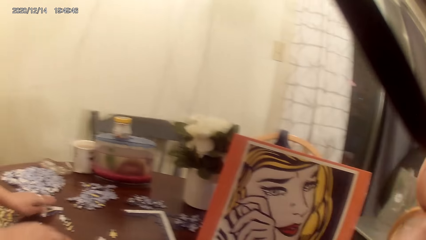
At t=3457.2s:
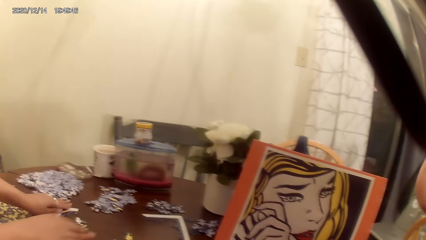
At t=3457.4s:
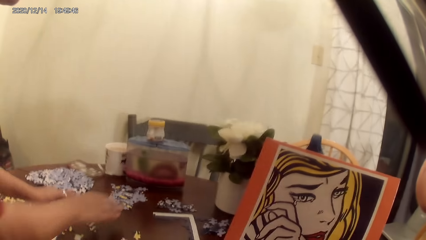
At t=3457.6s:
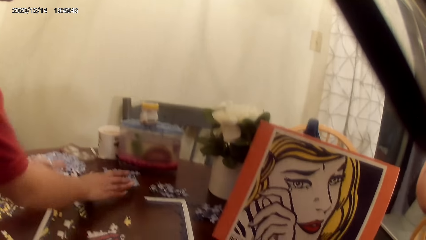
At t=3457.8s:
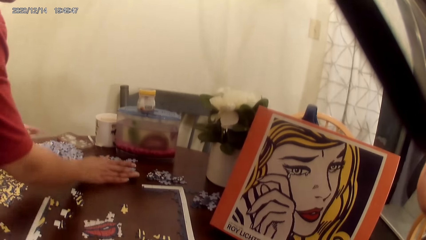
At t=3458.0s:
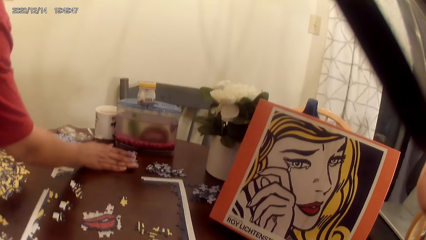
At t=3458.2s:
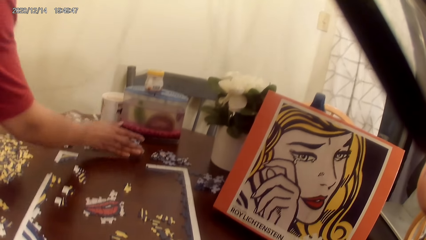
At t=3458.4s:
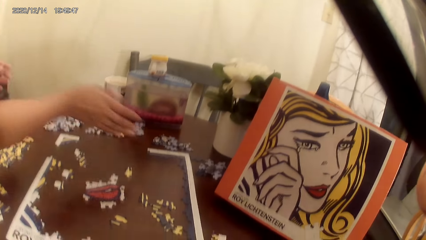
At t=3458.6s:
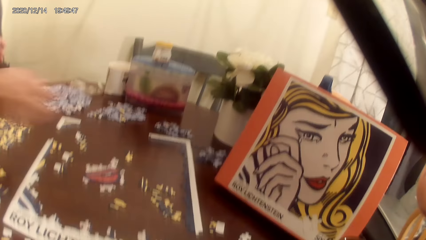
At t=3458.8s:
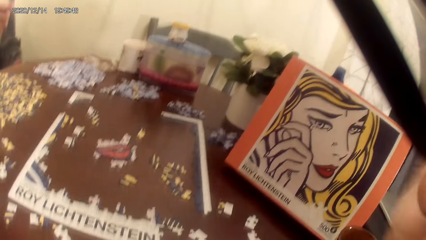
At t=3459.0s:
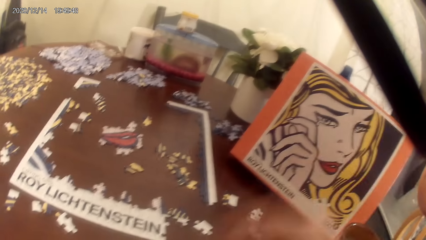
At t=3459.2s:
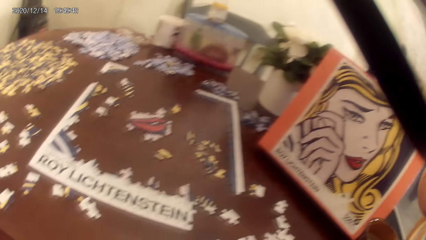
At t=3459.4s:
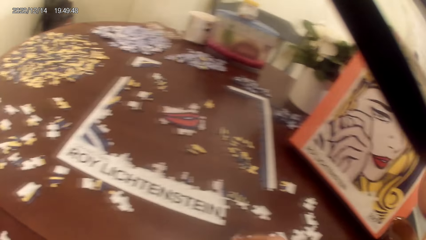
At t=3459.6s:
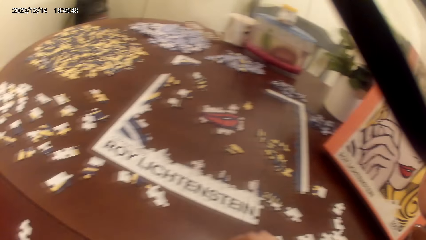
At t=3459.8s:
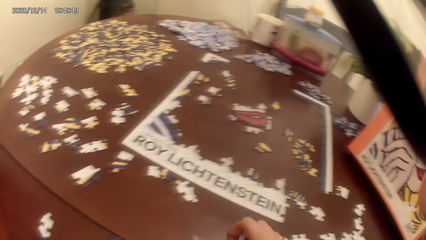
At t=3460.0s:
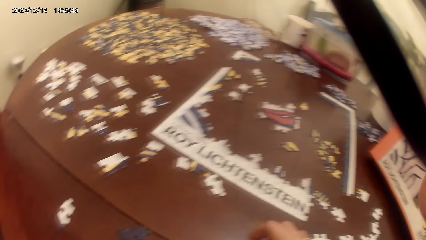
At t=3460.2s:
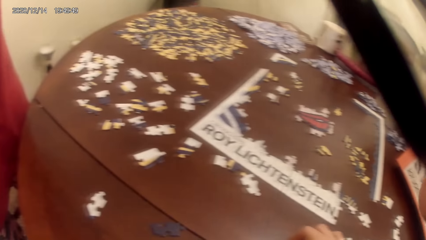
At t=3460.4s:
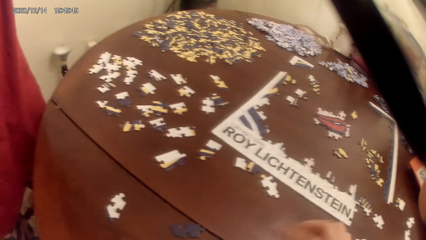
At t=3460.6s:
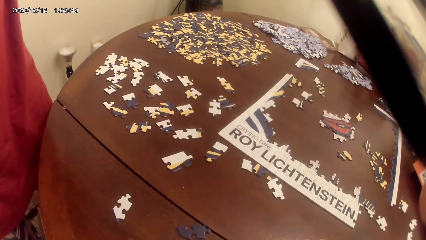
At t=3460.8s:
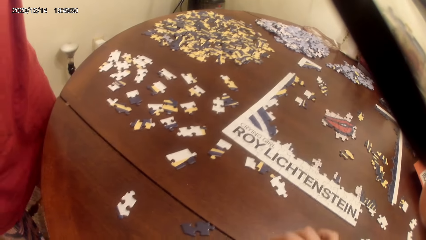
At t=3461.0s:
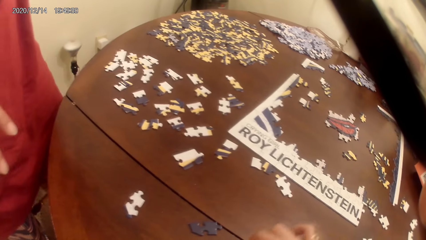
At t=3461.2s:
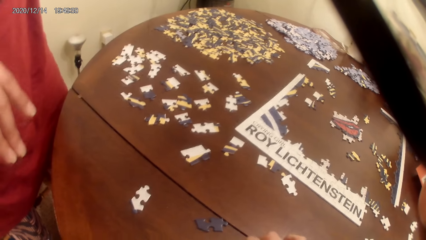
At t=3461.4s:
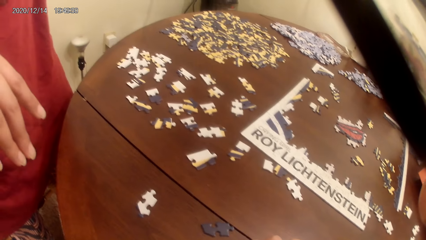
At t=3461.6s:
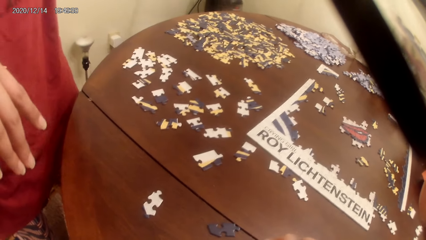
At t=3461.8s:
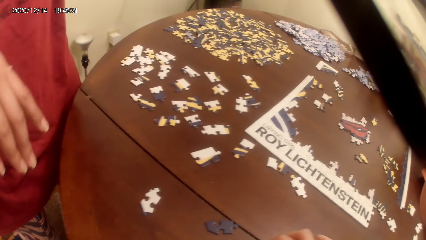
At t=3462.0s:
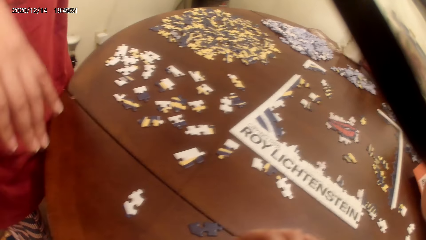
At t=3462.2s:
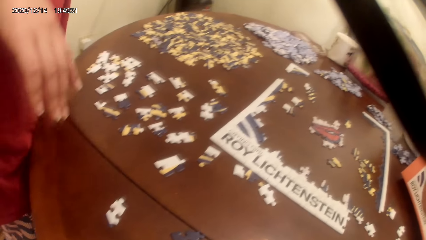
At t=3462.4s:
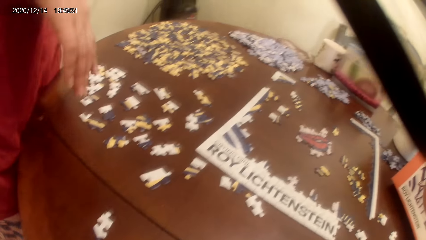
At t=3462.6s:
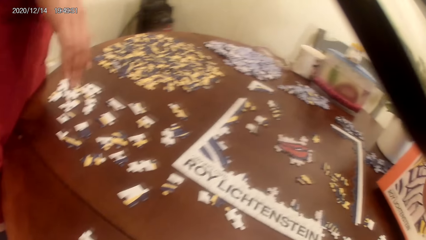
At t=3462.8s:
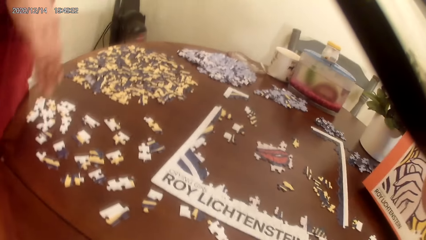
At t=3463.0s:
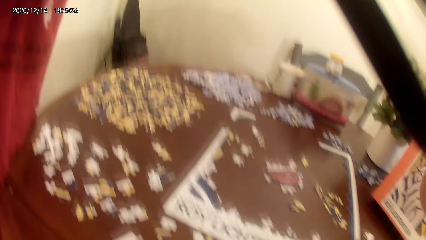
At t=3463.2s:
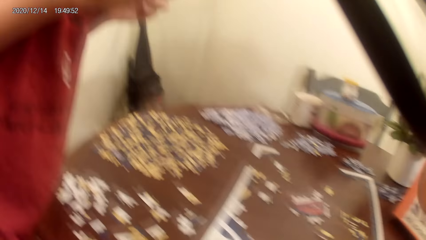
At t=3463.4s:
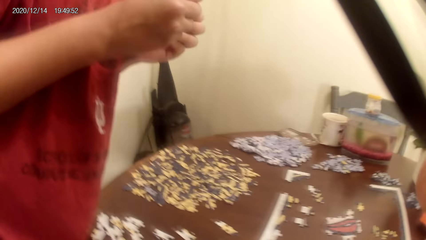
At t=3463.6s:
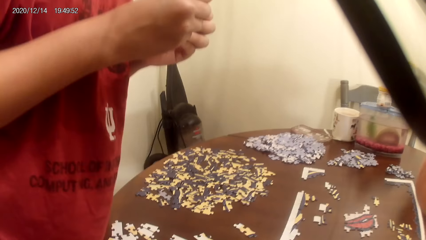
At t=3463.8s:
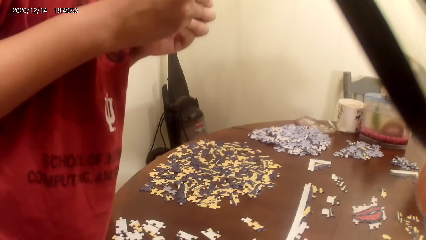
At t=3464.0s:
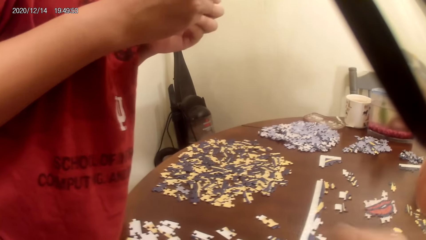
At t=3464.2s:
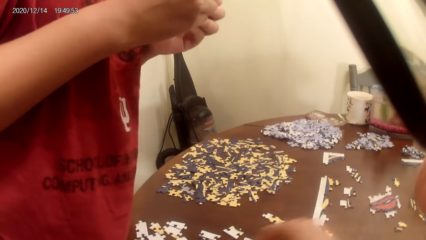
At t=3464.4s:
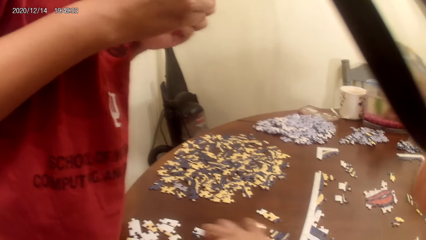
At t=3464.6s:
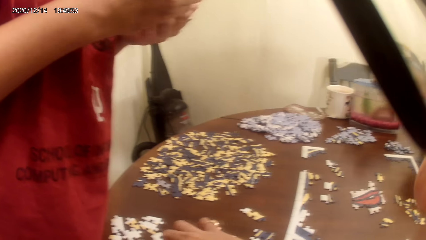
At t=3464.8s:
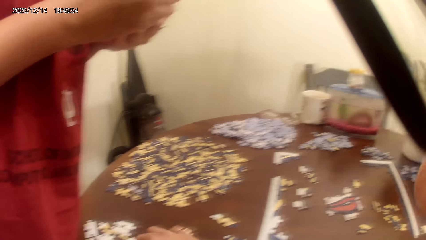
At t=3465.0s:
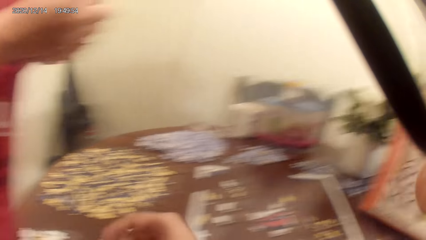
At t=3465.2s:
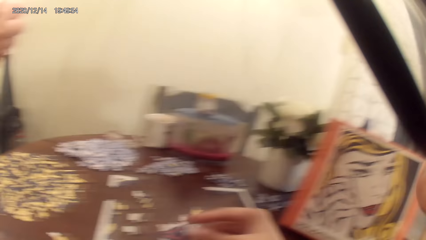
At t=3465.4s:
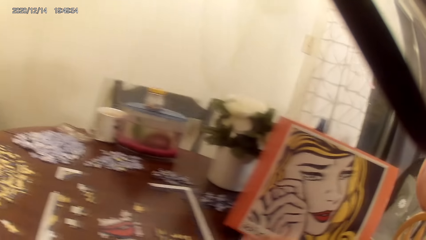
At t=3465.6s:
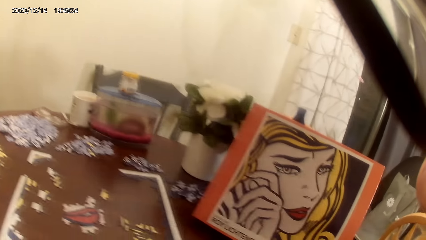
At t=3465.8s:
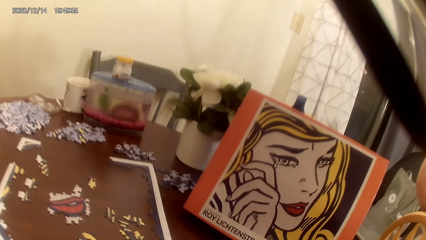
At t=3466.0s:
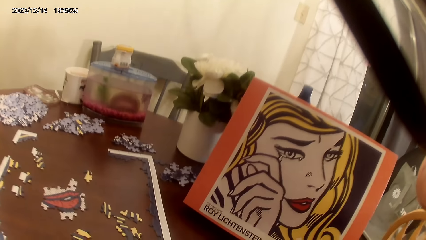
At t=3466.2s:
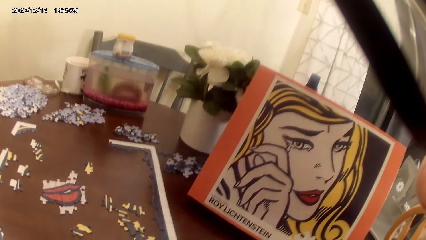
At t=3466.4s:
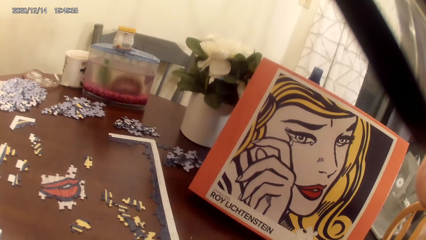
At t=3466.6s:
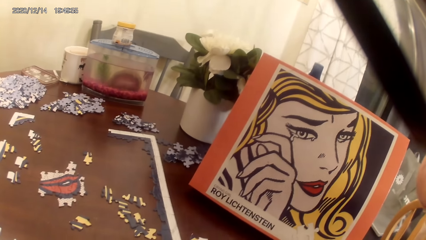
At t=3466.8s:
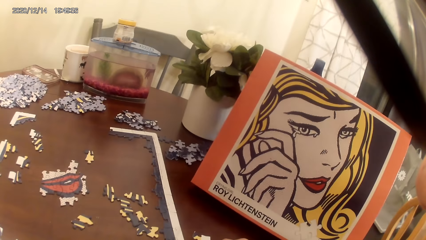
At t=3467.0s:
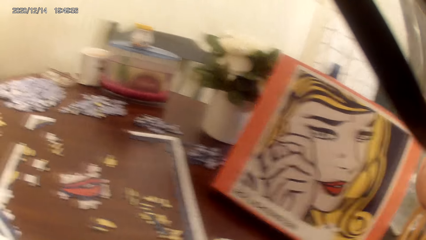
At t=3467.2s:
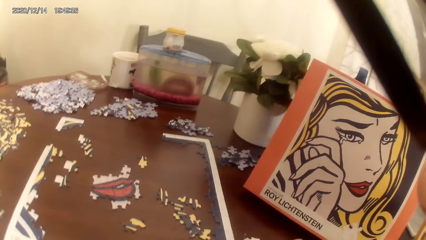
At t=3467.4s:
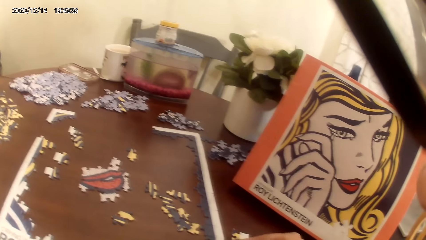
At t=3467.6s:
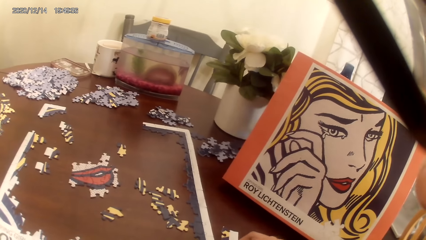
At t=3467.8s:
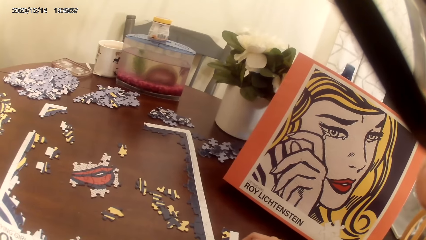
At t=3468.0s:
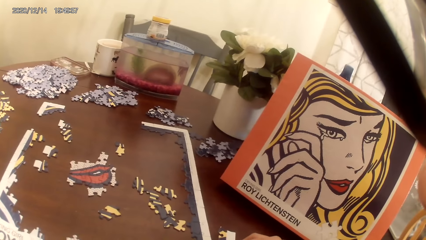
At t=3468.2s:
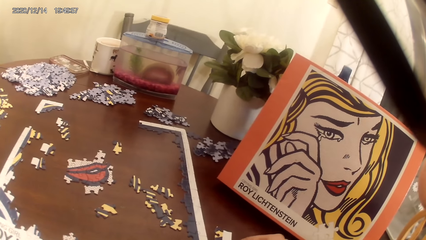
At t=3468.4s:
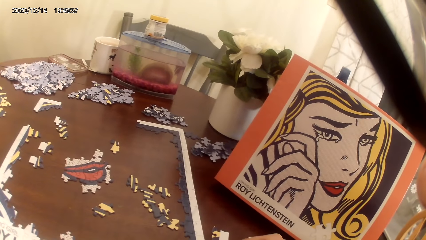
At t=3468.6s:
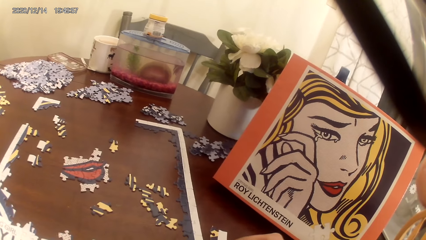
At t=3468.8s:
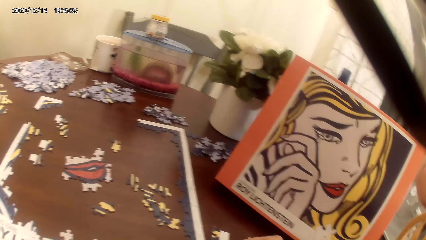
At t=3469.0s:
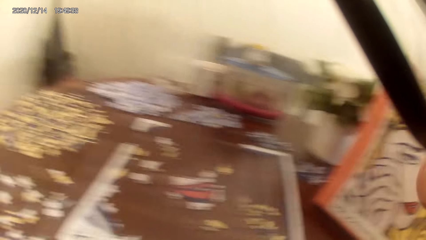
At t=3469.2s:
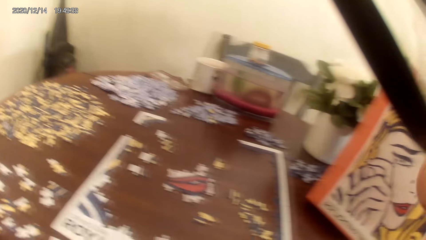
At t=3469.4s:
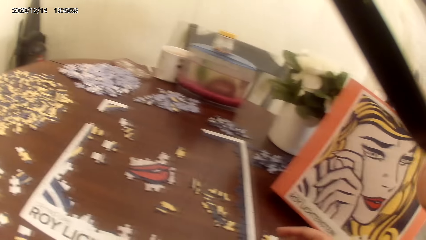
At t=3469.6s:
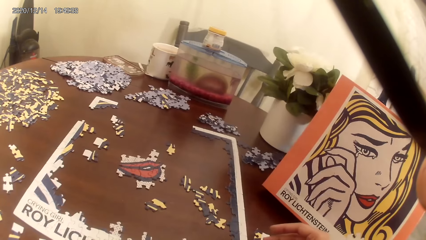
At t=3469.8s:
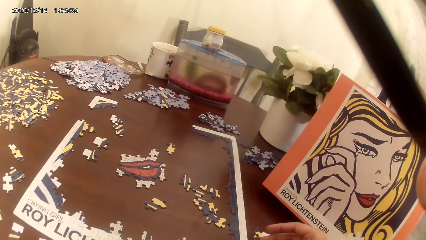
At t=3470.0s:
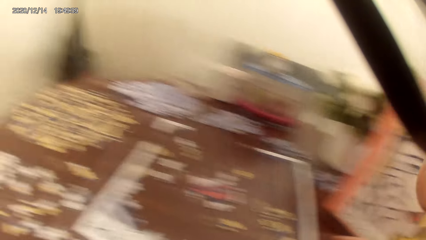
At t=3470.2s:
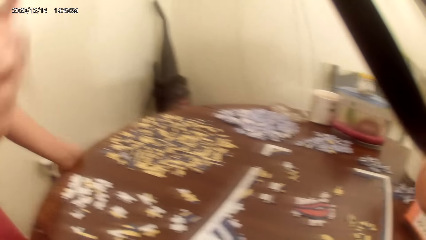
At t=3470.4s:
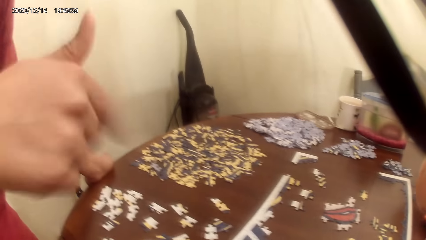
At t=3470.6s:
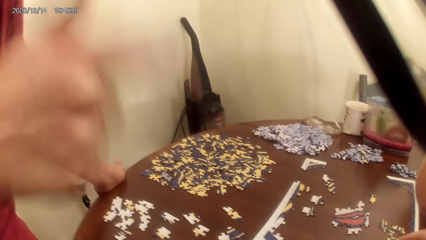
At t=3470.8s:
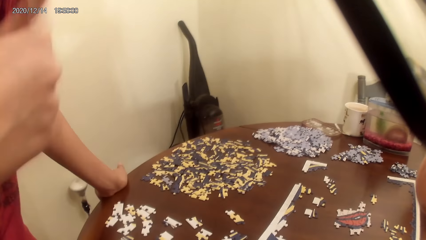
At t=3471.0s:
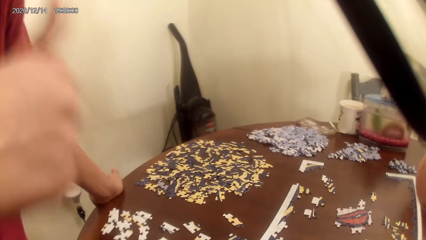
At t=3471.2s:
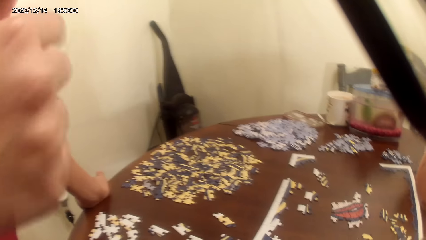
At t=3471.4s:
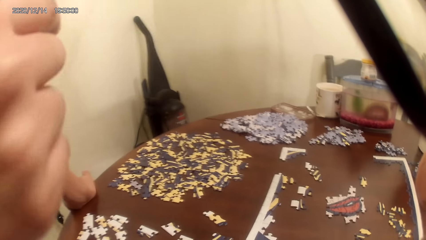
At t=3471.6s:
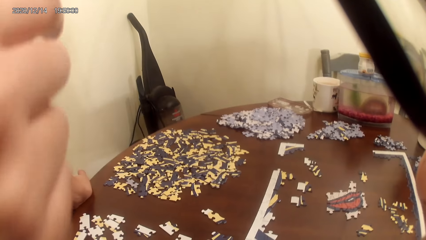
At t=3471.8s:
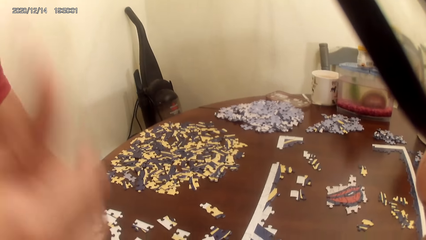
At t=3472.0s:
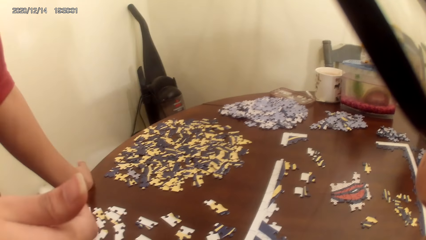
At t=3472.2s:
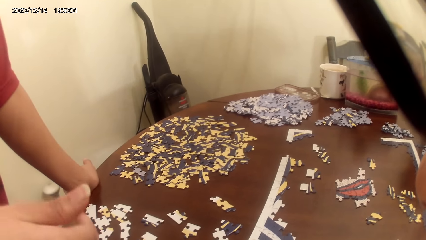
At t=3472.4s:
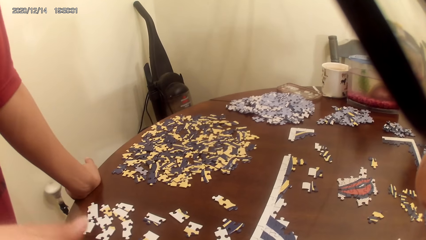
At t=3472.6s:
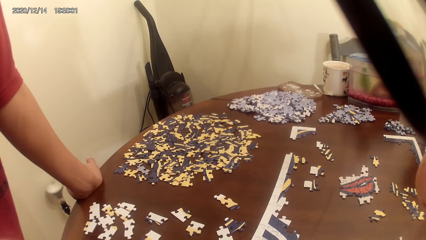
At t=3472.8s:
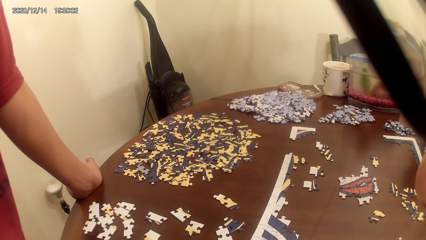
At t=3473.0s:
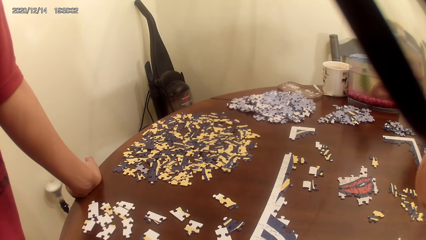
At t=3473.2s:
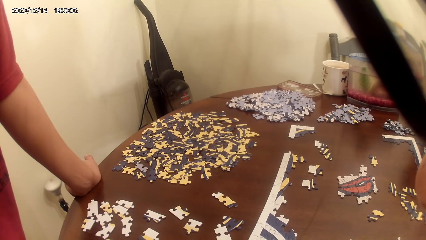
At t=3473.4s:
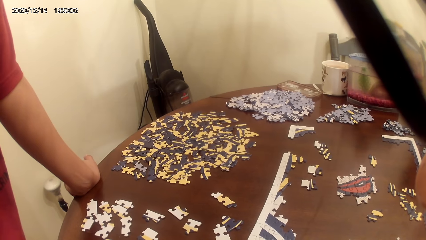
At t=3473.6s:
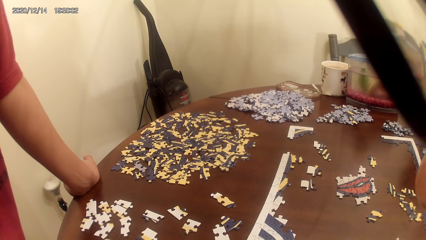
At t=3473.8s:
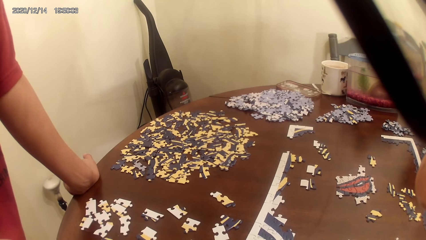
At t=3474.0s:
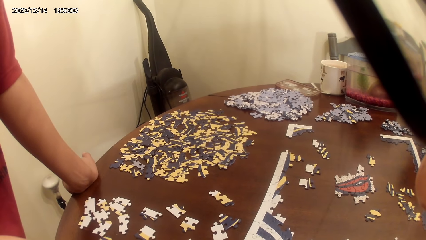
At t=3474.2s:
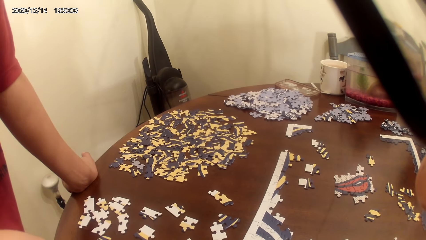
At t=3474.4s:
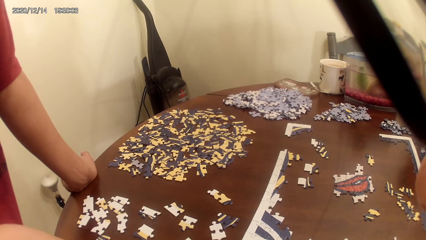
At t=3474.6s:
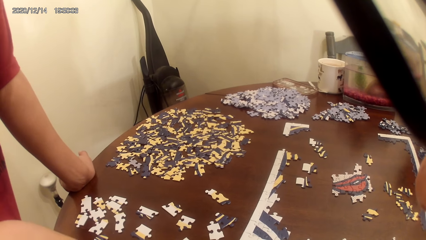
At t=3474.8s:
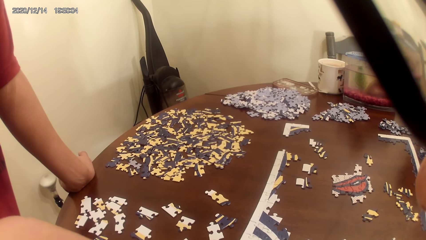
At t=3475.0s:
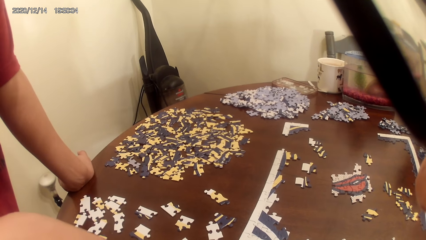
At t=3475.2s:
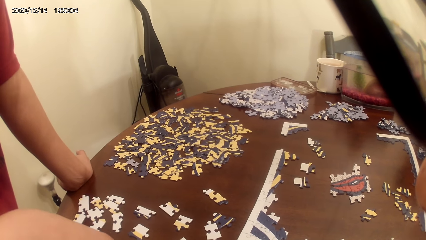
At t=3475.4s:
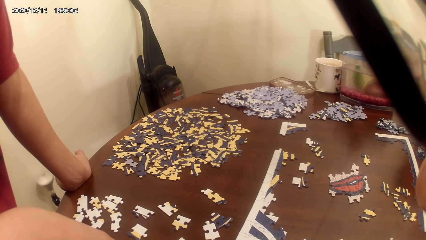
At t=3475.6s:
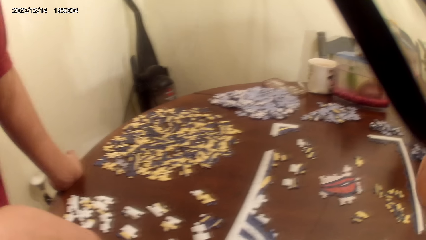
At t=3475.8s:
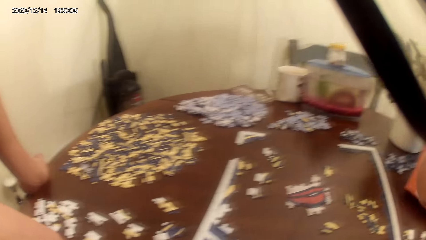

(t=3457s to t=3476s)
The camera wearer acts on music from a radio. They sing. They look around. They act on music from a radio. The person swings a hand in the air. The camera wearer and the person act on music from a radio.
